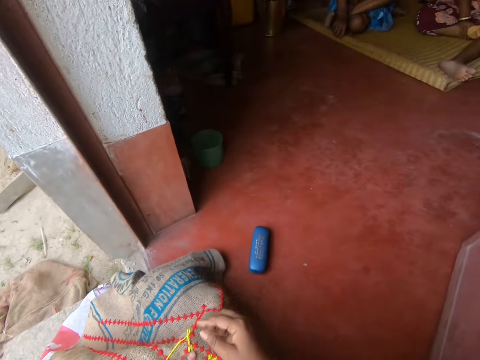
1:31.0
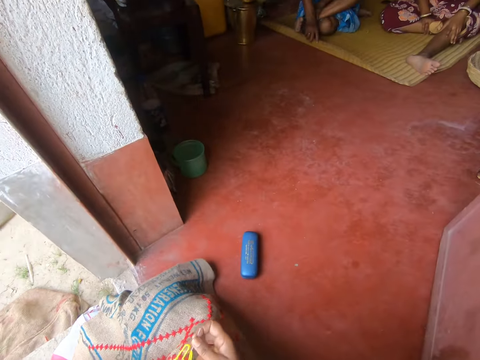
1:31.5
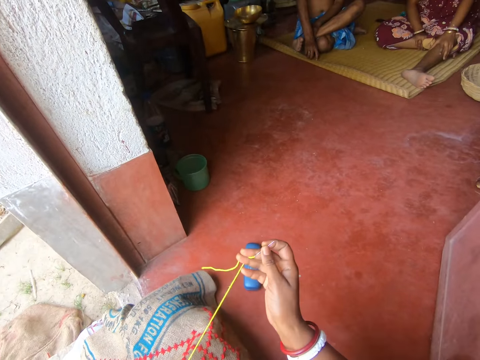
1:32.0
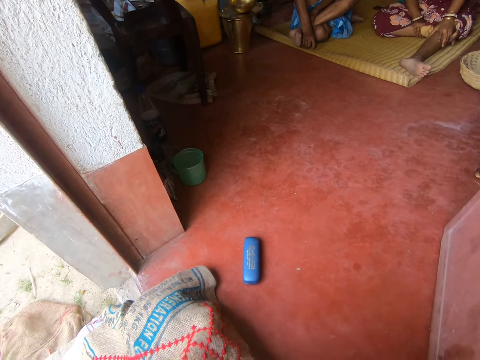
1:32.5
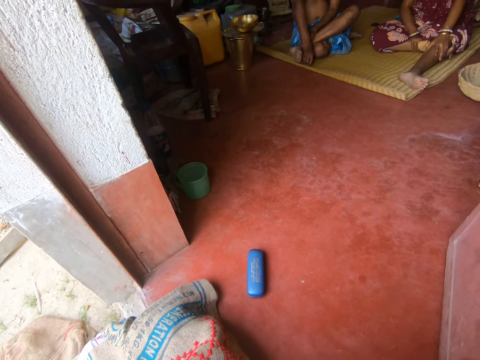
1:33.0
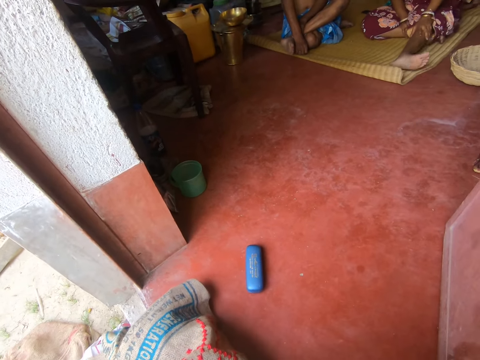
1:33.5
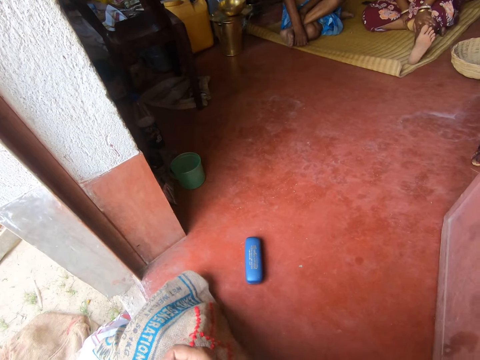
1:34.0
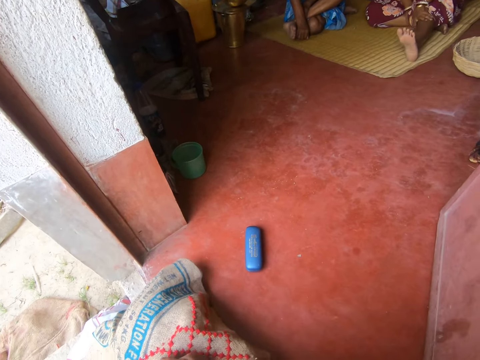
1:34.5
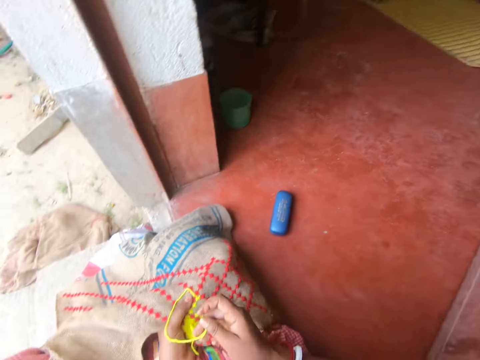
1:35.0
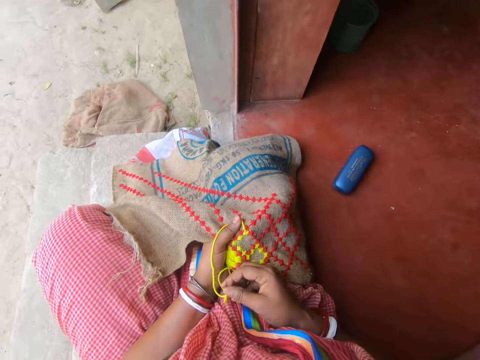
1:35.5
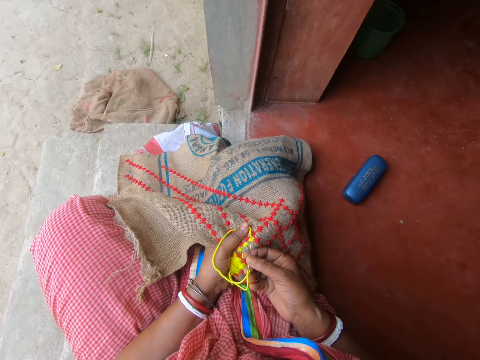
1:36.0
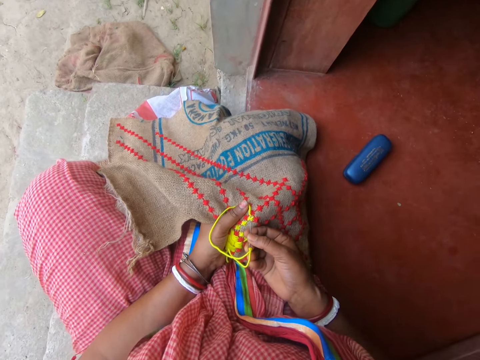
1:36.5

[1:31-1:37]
The camera wearer embroiders the cloth with a thread and a needle in her right hand.

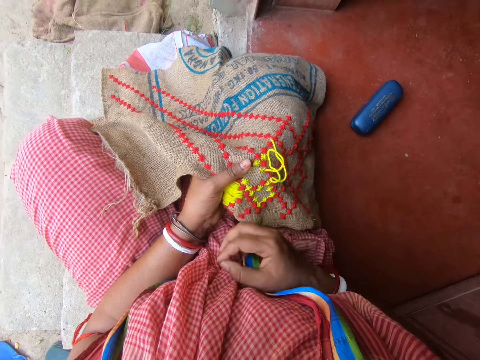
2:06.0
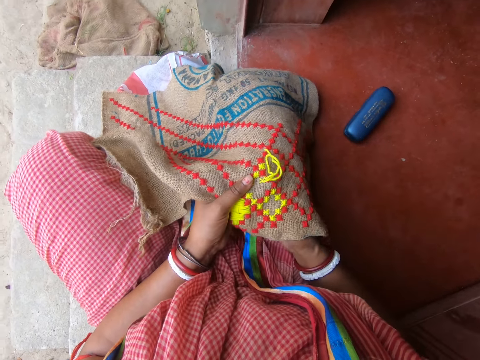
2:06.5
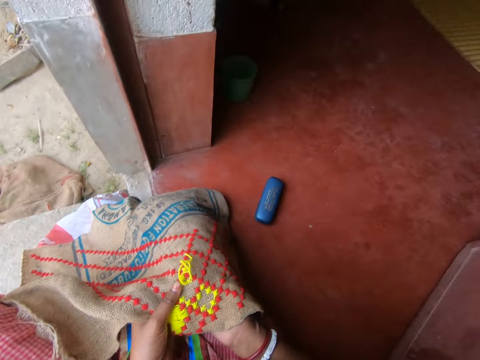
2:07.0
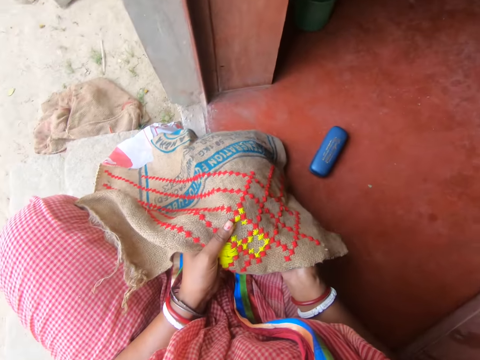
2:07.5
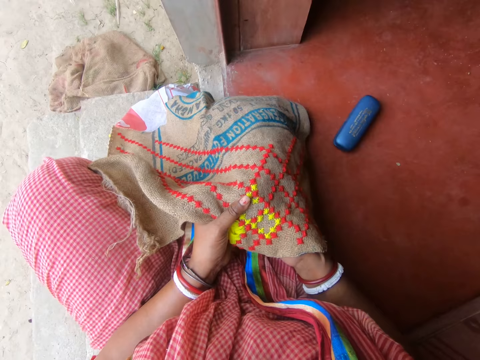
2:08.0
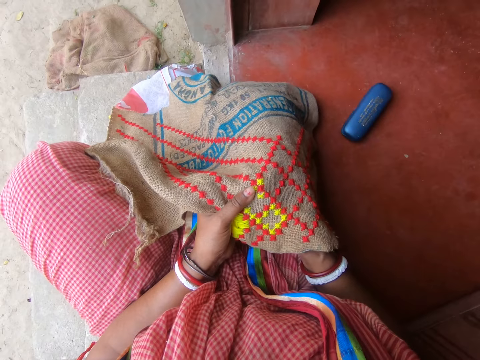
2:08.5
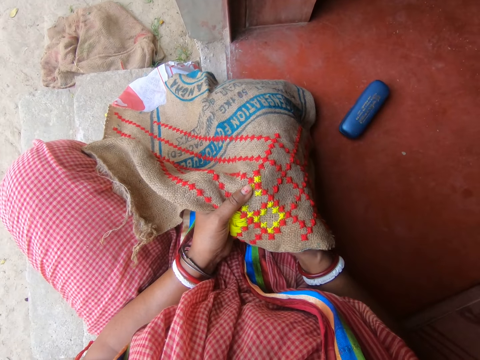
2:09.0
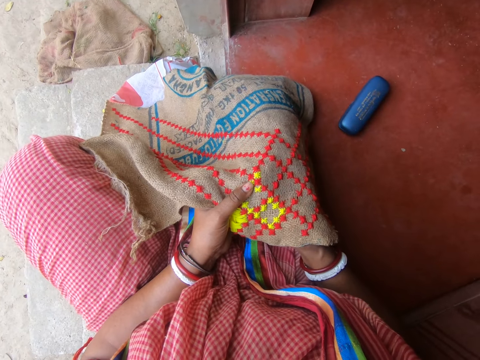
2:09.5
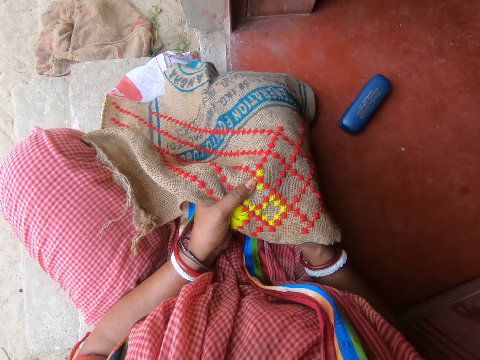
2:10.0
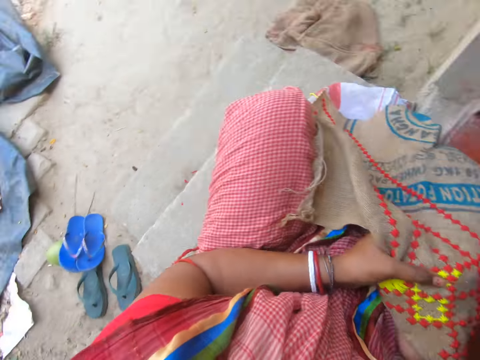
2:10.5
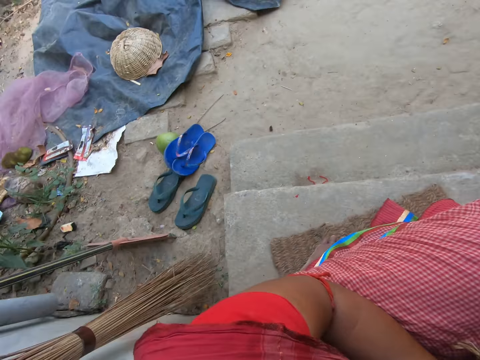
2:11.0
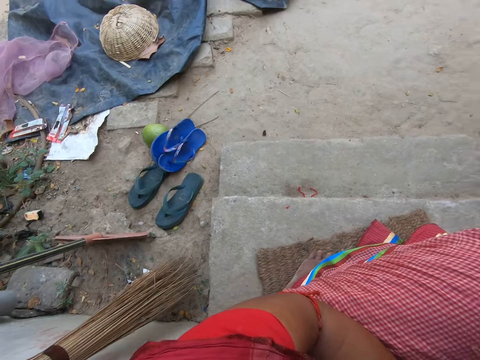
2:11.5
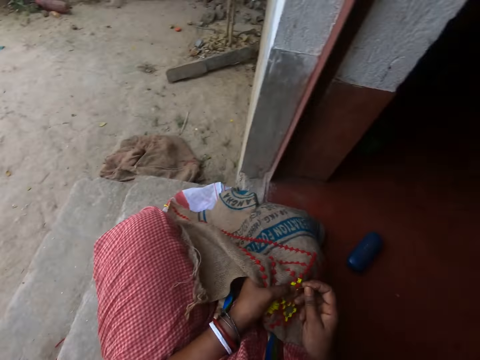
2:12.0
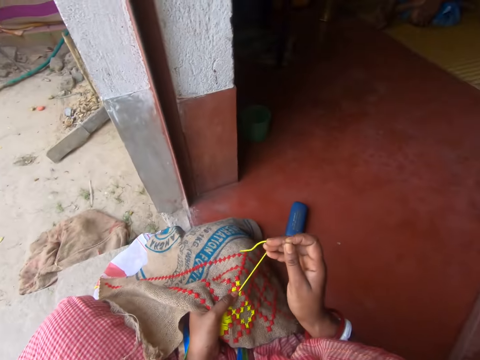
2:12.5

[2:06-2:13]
The camera wearer looks around.

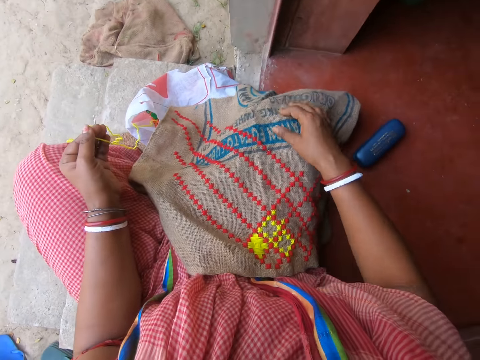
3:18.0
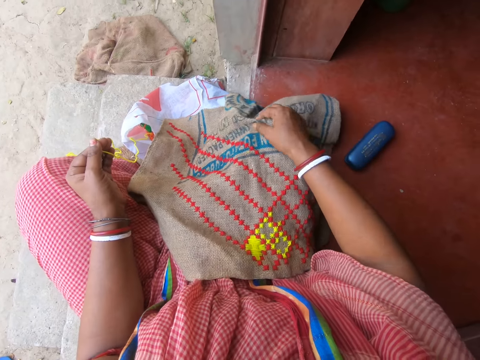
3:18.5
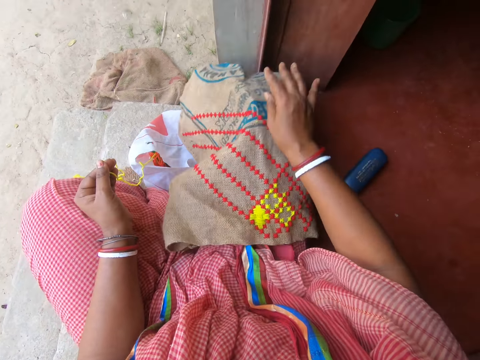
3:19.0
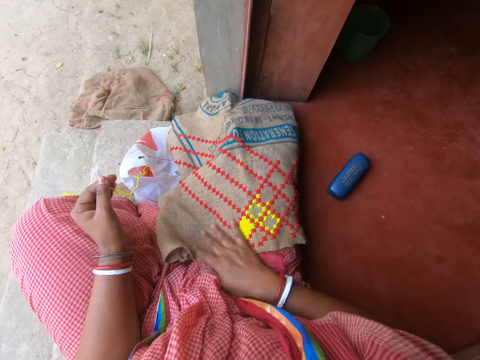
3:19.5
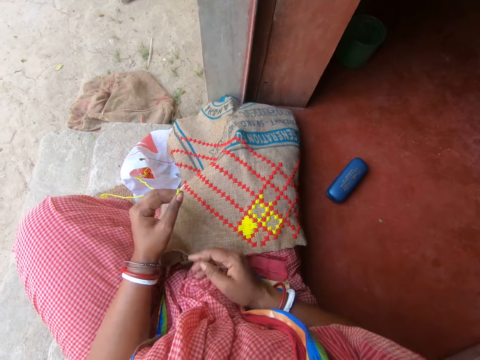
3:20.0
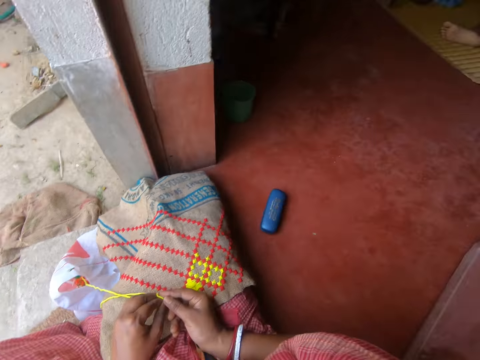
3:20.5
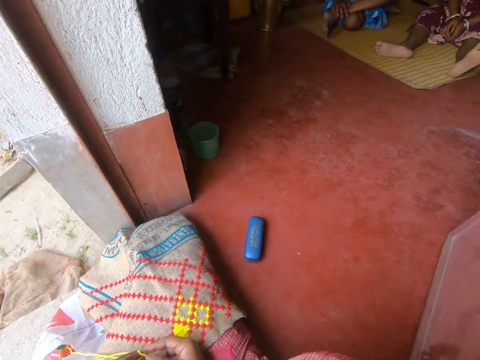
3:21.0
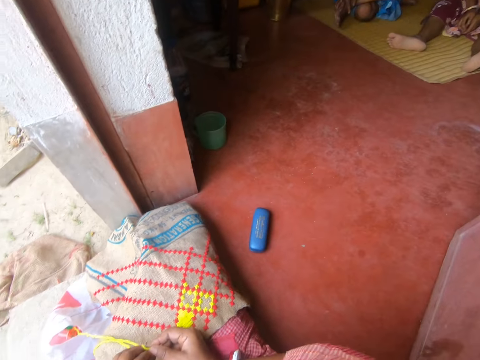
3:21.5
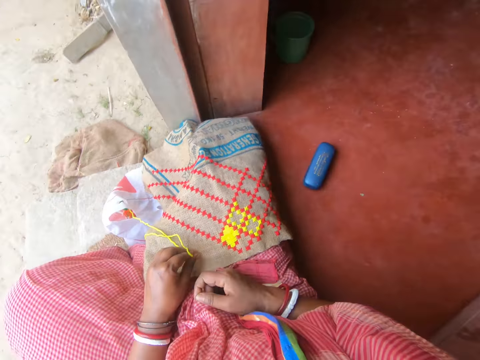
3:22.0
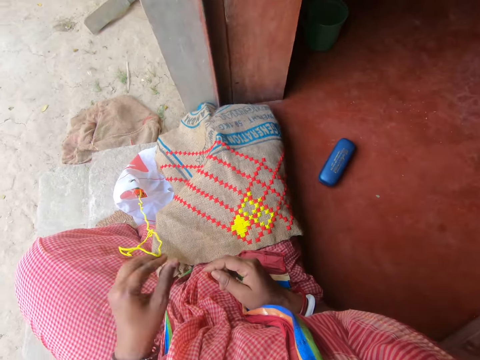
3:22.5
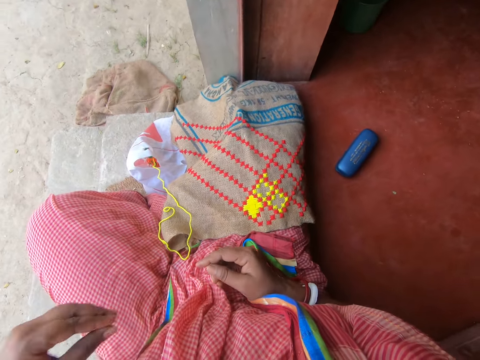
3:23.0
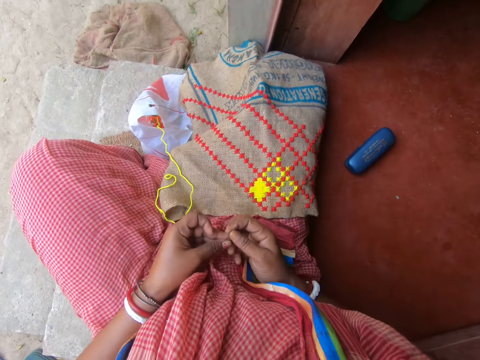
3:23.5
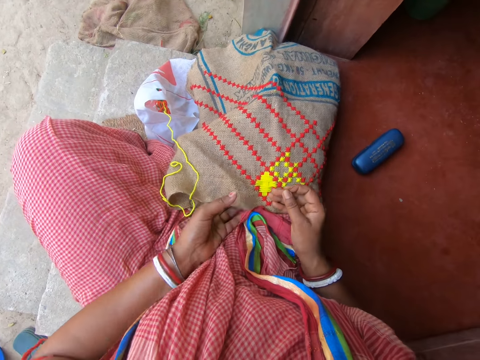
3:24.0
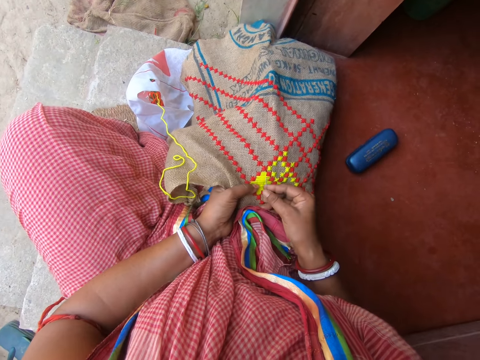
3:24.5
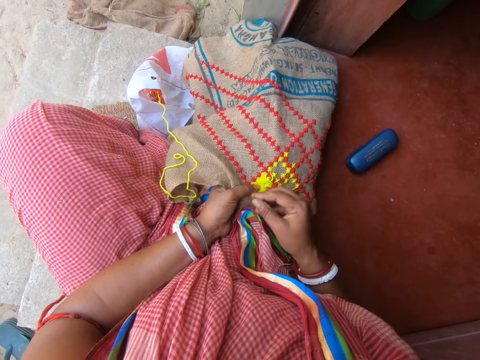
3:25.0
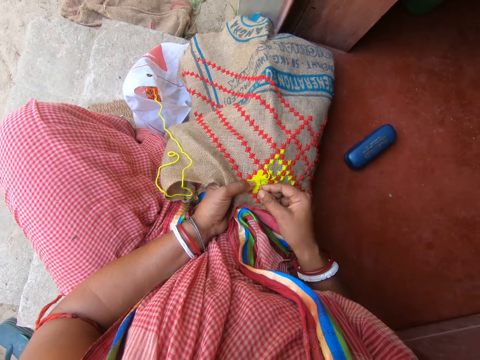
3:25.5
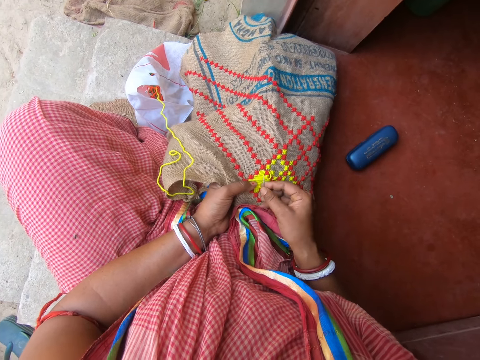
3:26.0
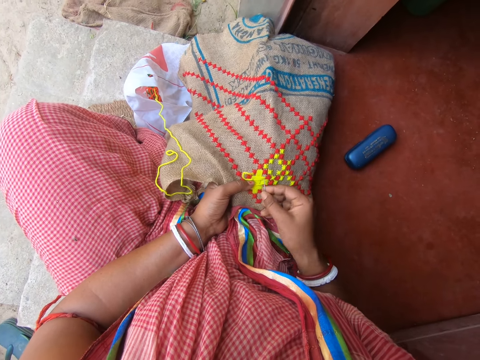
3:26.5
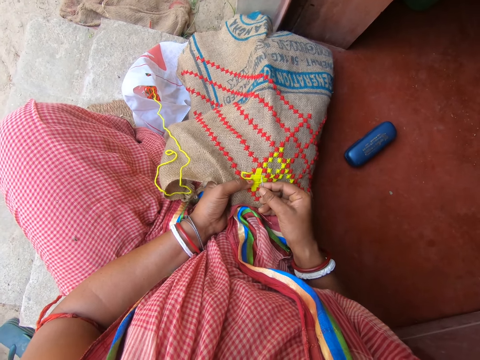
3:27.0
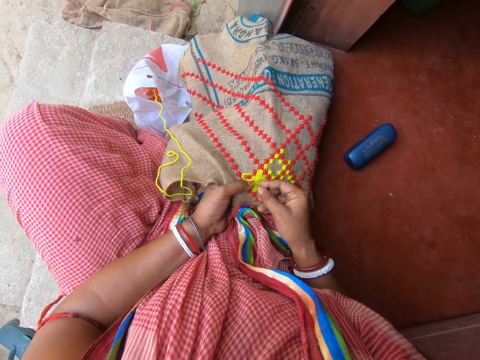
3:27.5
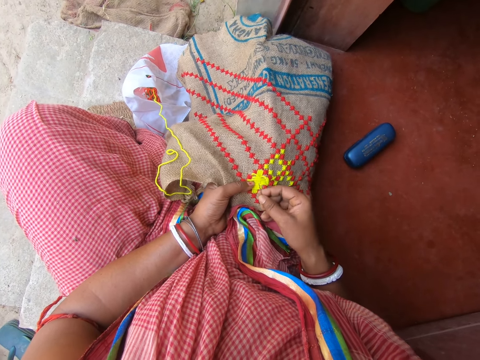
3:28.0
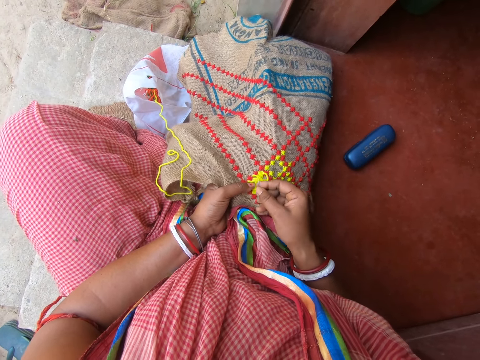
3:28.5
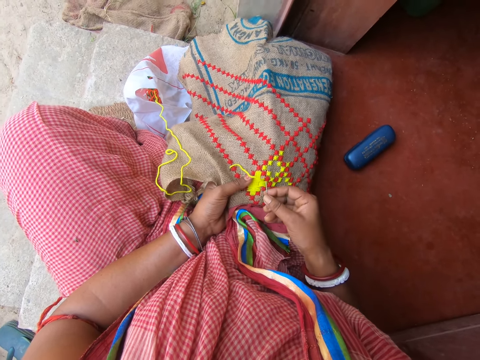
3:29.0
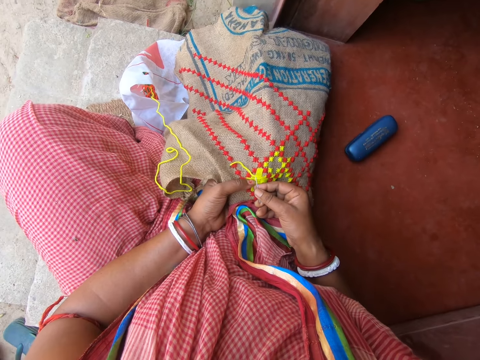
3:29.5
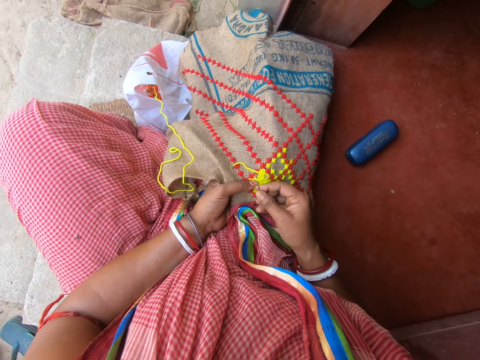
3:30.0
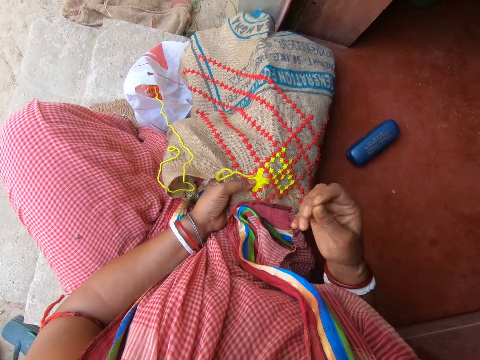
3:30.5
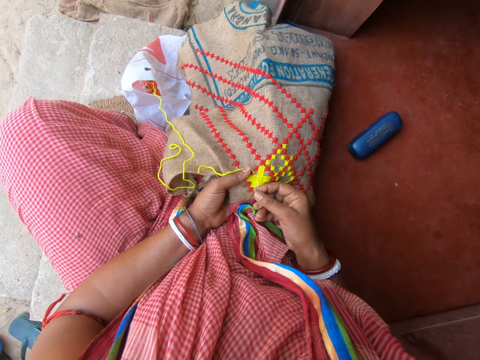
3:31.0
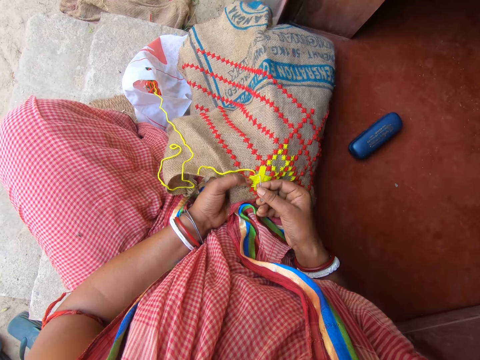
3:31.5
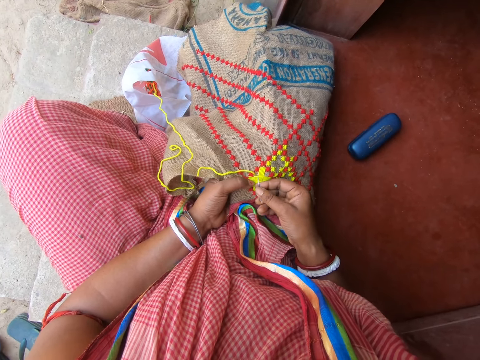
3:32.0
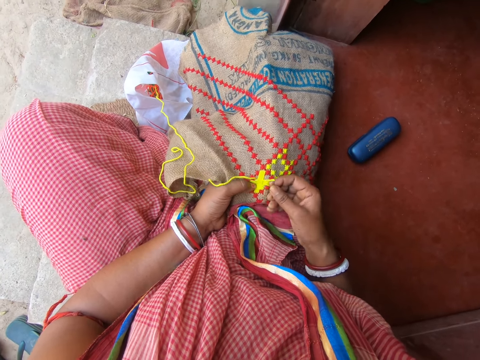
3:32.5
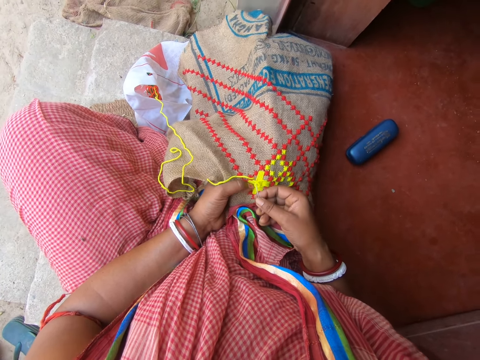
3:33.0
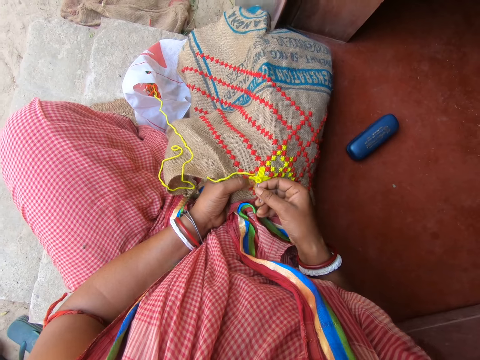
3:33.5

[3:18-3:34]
The camera wearer pulls a thread. She lifts the cloth from her right lap with her right hand. She drops the cloth on her right lap with her right hand. She touches the thread with her right hand. She drops the thread on the cloth with her left hand. She passes the needle to her right hand. She holds the cloth with her left hand. She removes the knitted thread from the cloth with the needle in her right hand.
